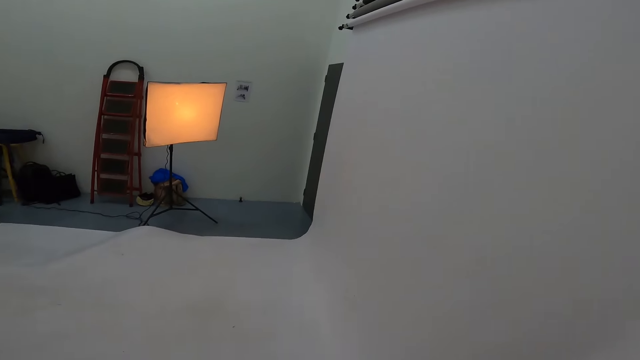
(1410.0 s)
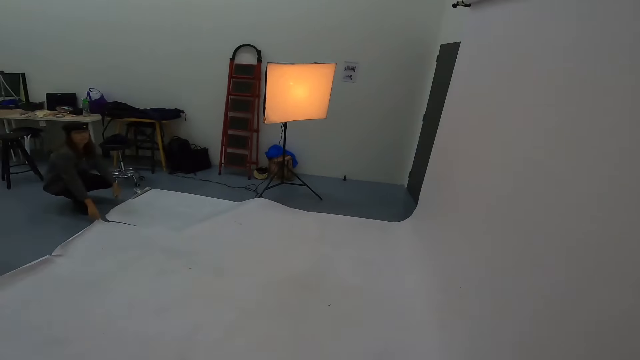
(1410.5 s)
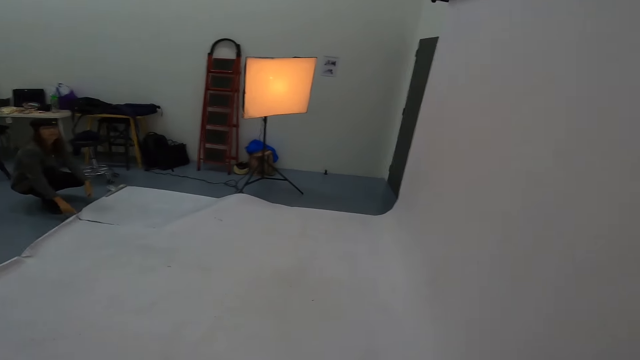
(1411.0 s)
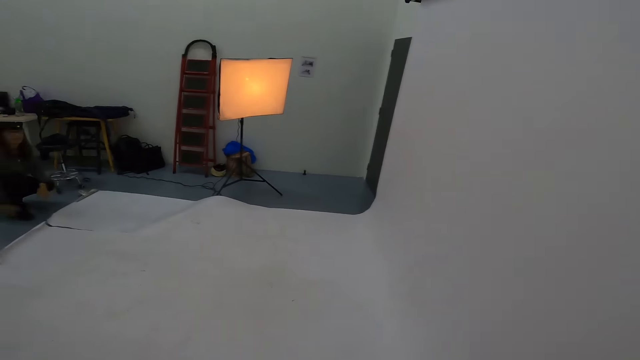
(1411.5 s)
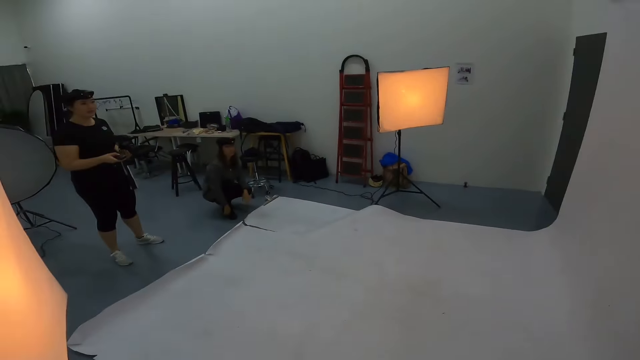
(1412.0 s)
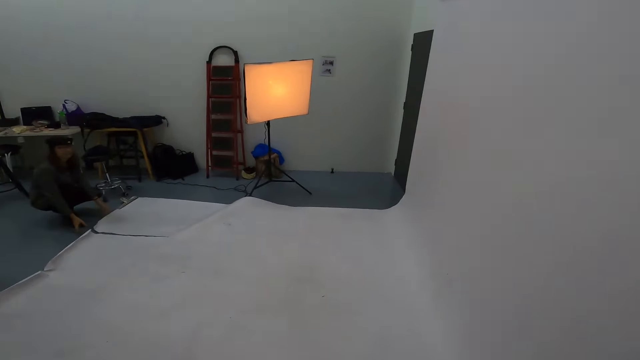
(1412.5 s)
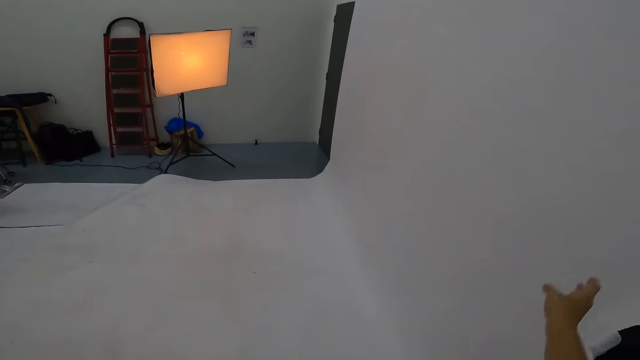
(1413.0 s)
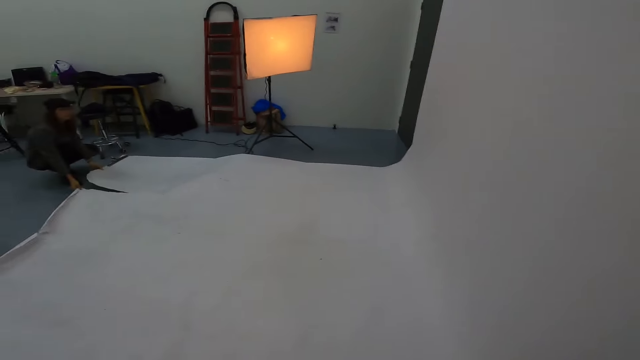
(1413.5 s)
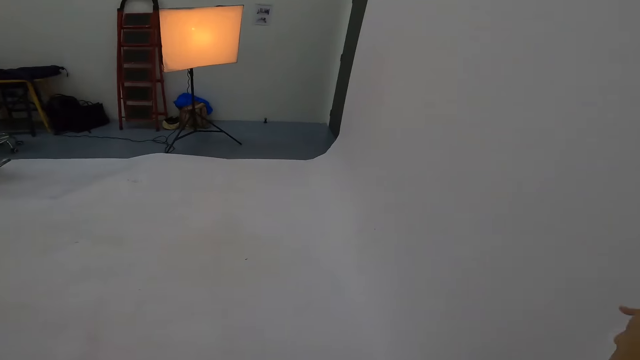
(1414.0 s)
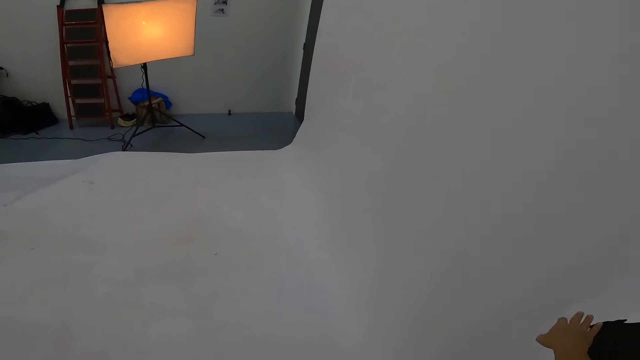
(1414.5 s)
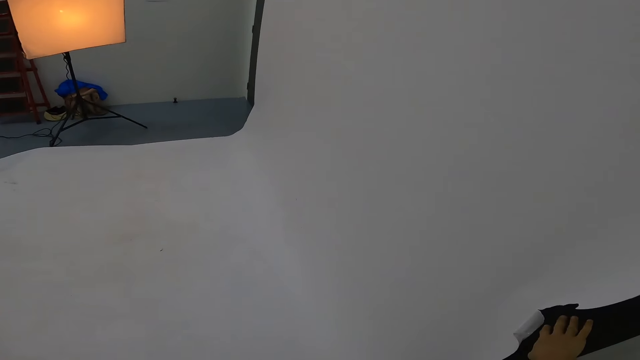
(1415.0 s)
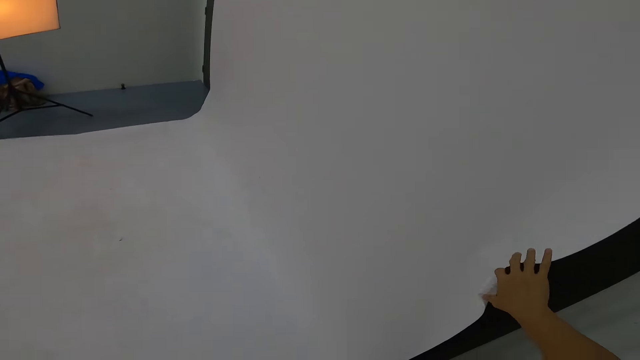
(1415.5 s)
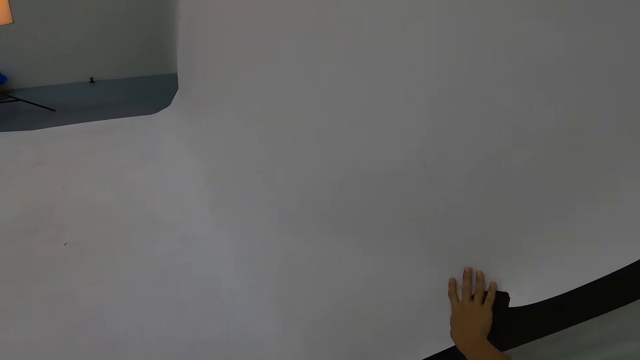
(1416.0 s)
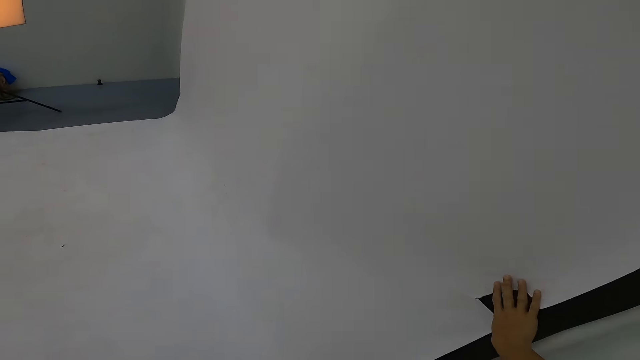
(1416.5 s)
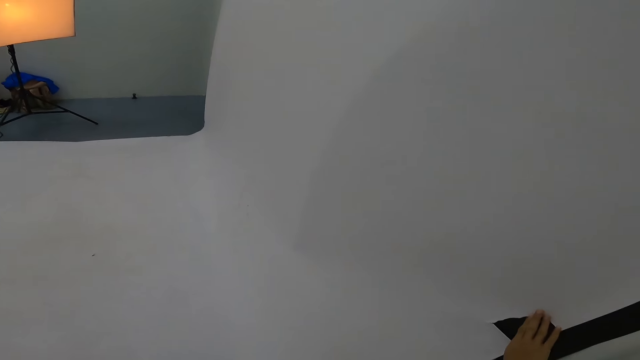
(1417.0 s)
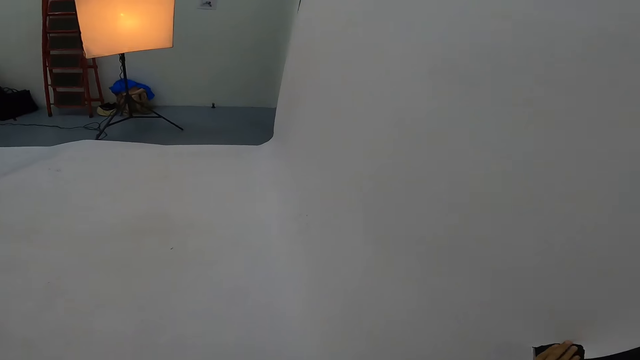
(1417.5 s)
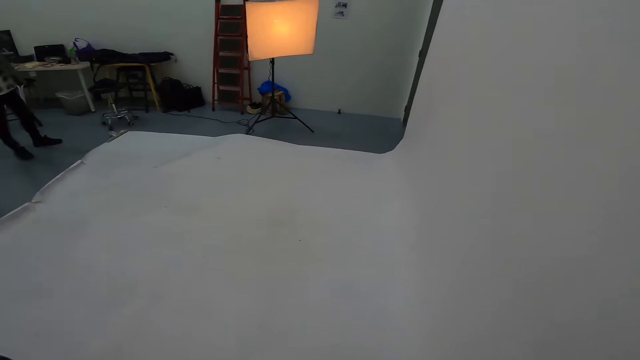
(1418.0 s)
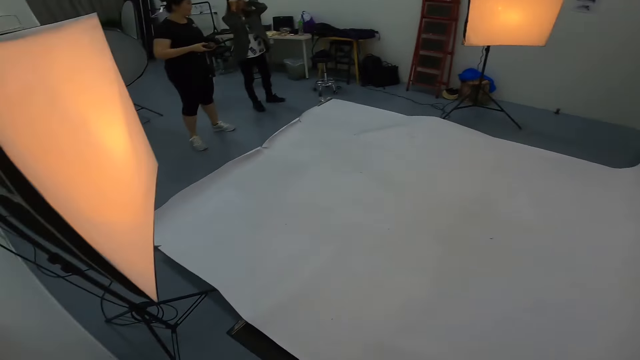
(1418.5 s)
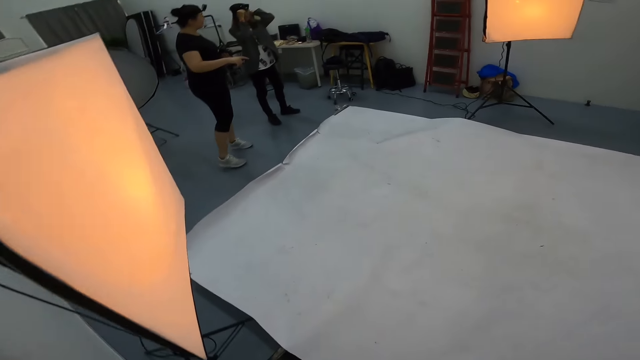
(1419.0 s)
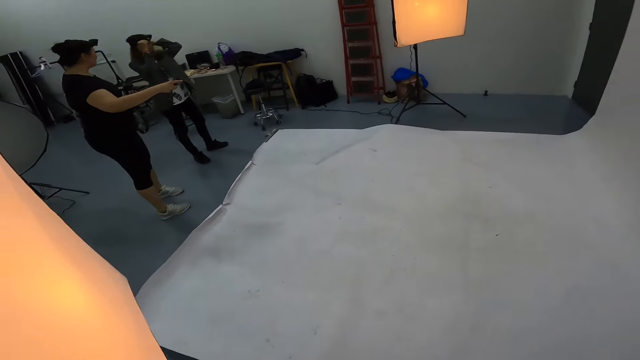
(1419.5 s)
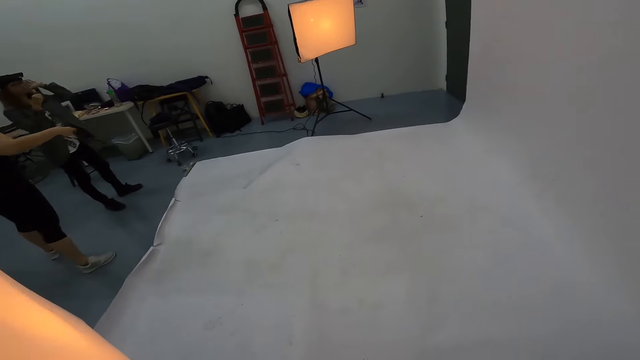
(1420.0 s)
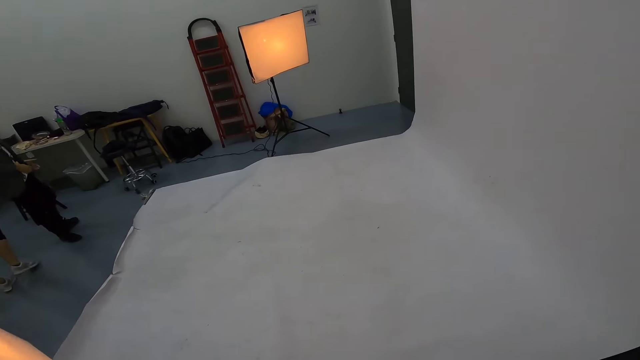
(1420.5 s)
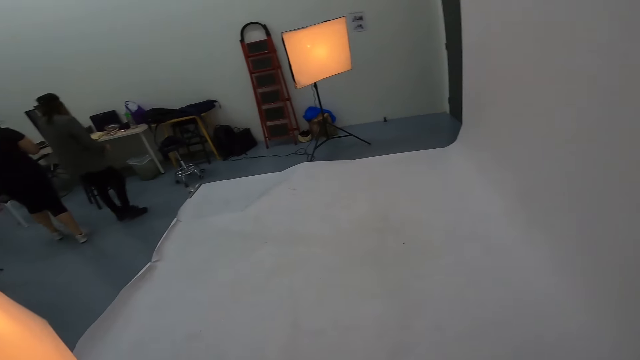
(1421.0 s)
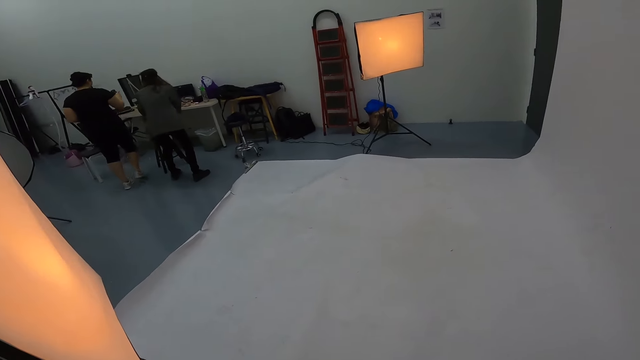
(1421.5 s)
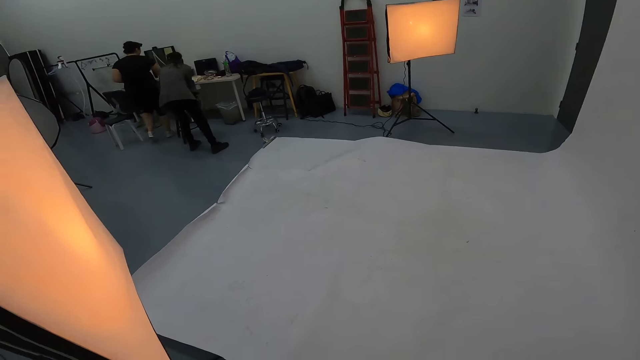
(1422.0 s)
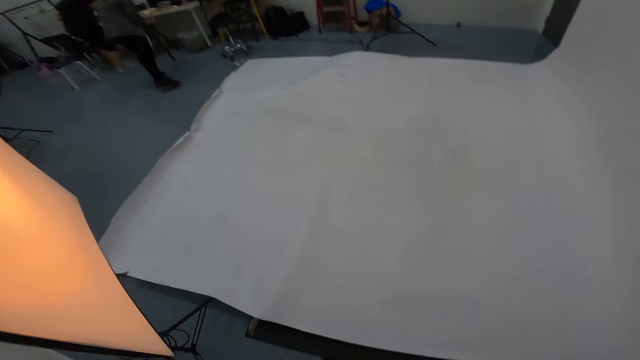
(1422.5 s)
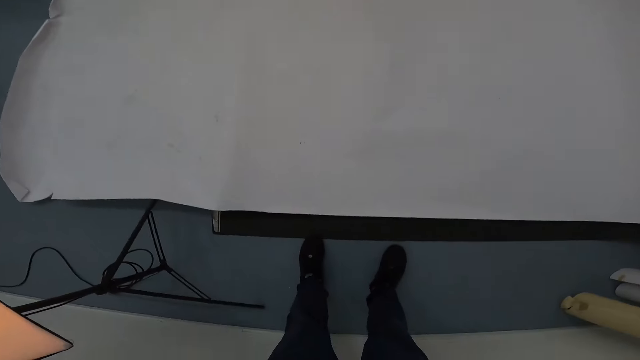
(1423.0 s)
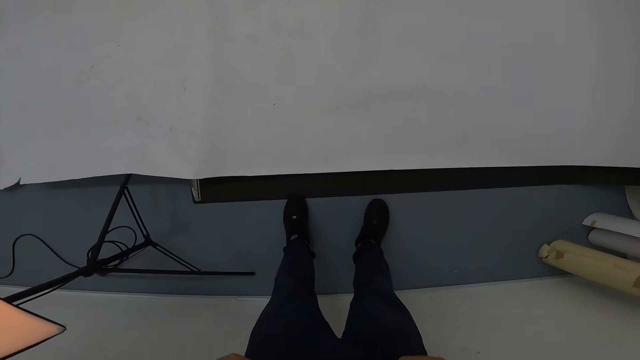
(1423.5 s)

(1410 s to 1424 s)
A person points at the wallpaper on the floor.

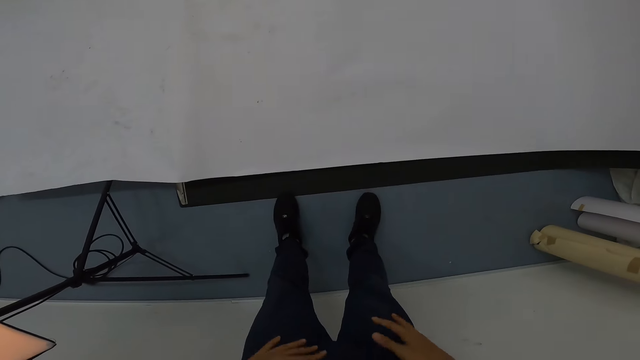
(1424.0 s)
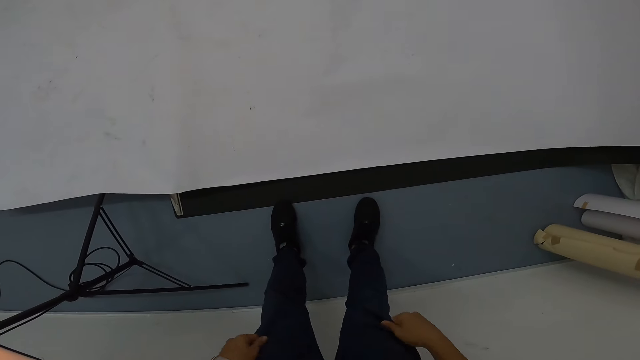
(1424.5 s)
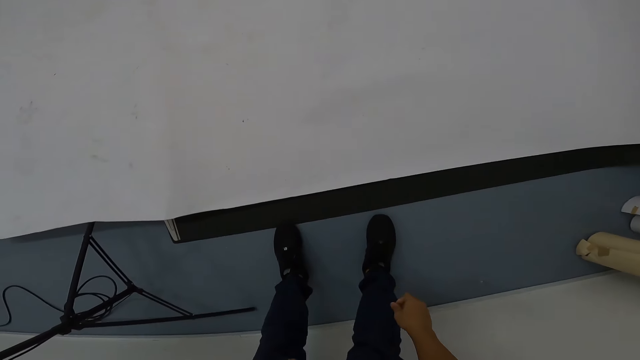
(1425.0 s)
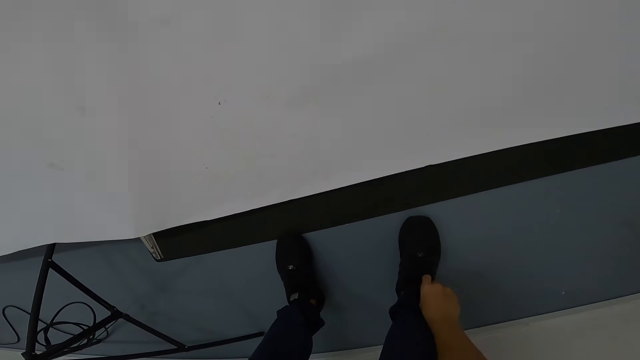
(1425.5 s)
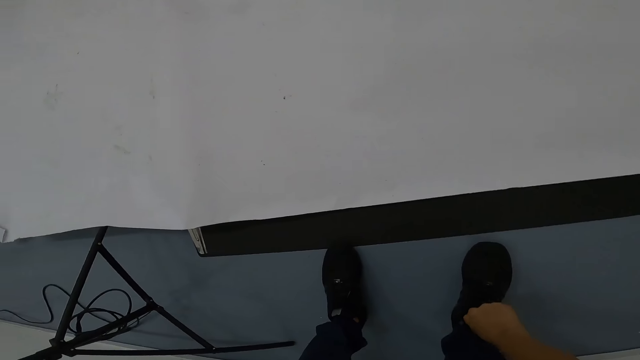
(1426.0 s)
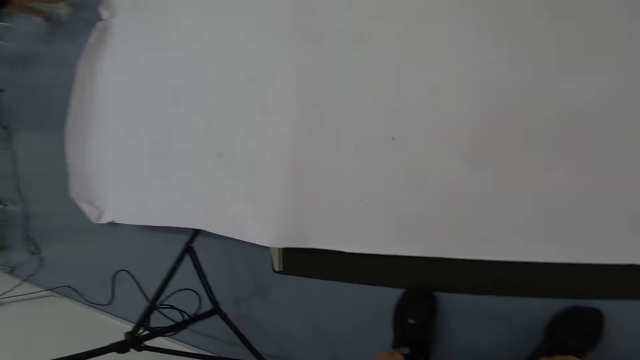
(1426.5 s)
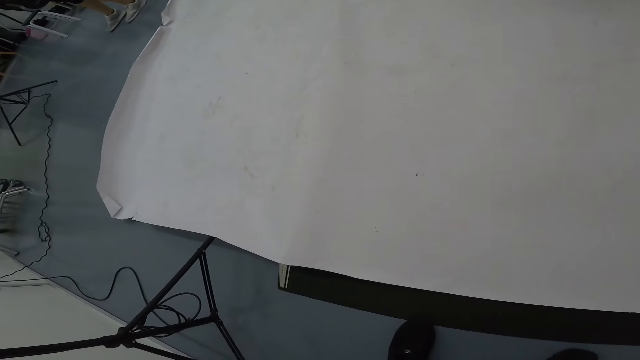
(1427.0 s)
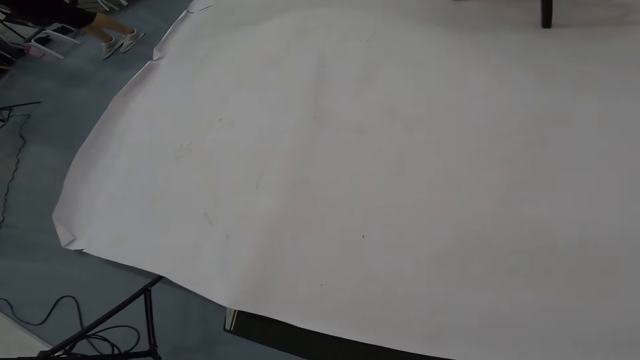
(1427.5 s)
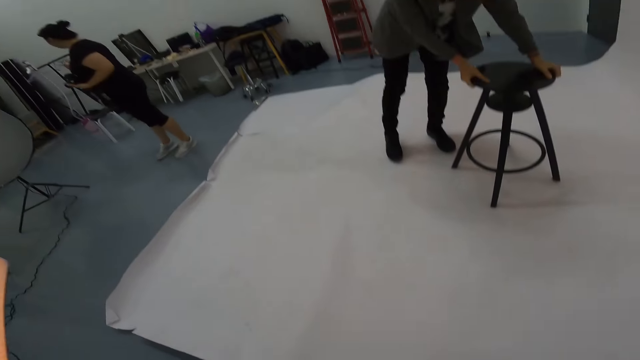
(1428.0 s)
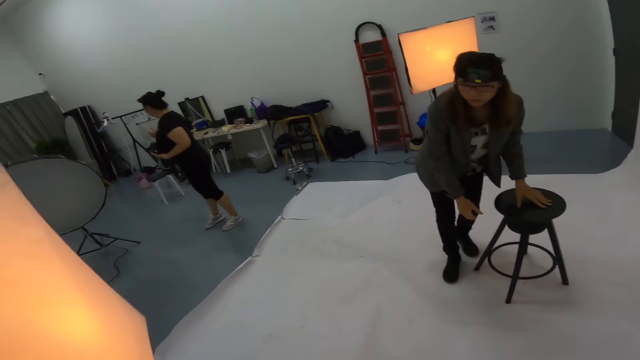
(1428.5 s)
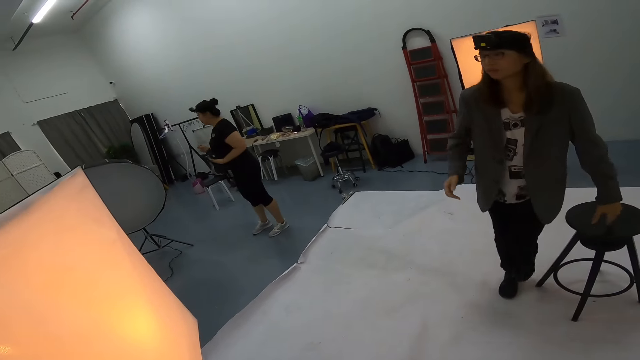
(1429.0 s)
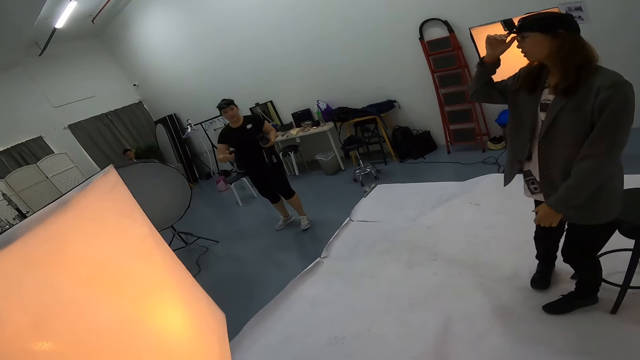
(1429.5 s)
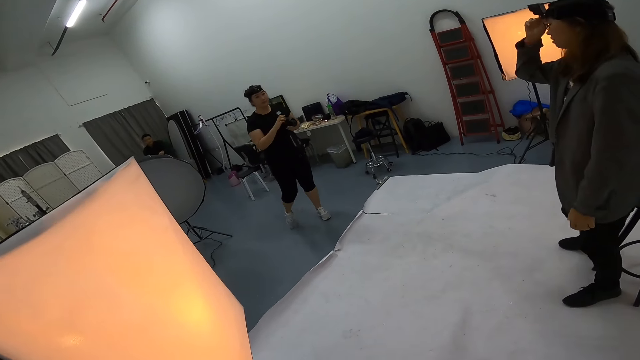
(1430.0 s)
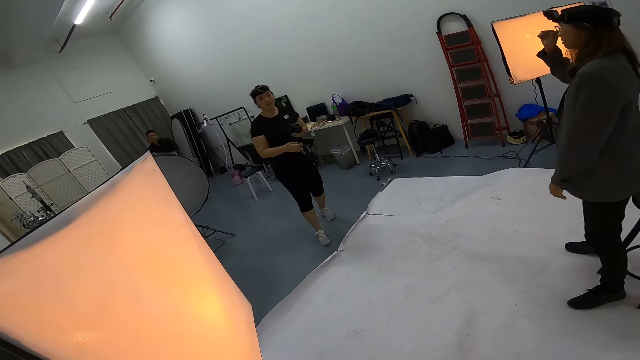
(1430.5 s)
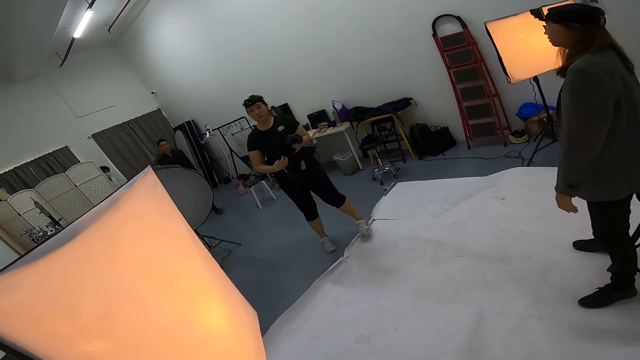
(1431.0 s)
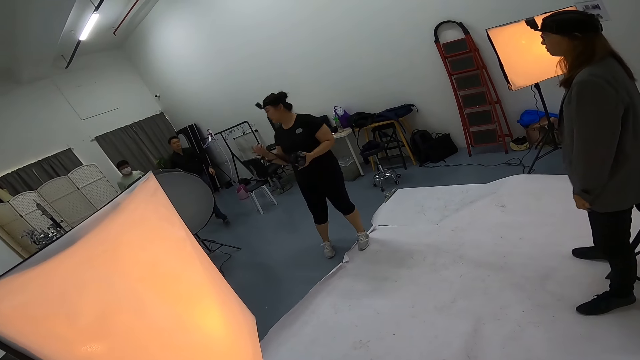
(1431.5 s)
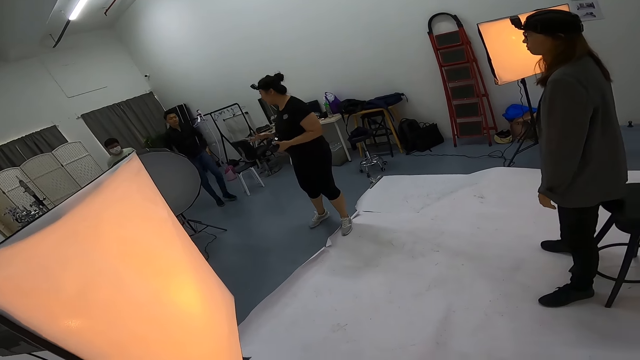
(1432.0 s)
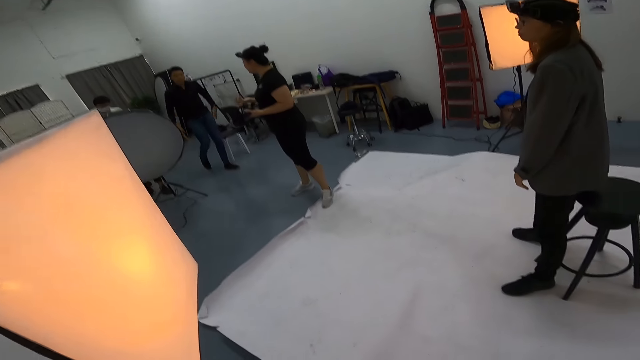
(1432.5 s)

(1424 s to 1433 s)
The camera wearer adjusts his shoelaces. A woman puts a stool on the white paper. The woman sits on the stool.
